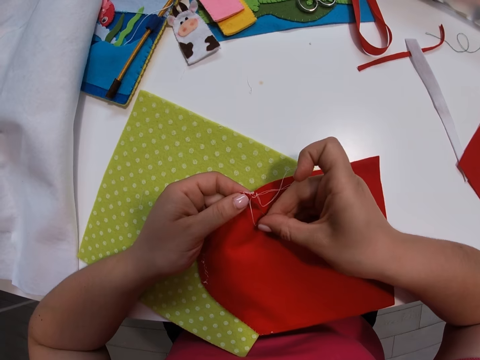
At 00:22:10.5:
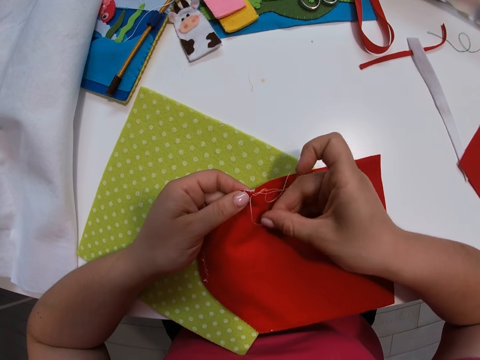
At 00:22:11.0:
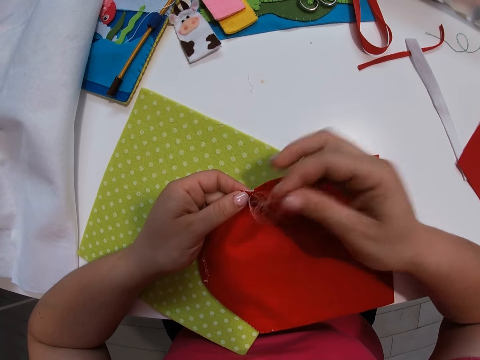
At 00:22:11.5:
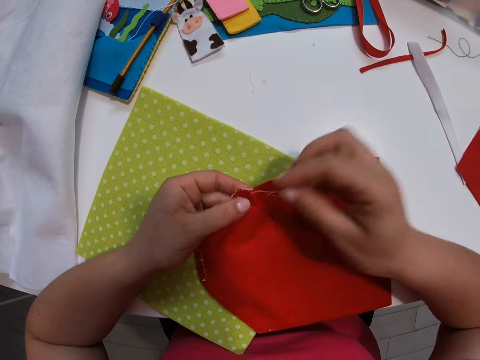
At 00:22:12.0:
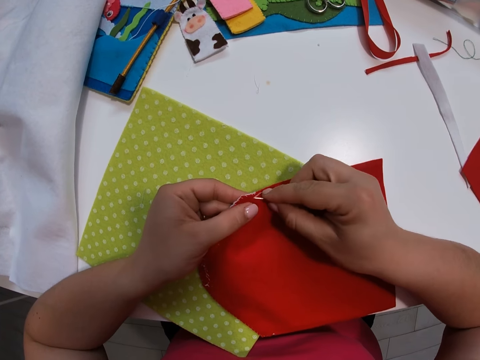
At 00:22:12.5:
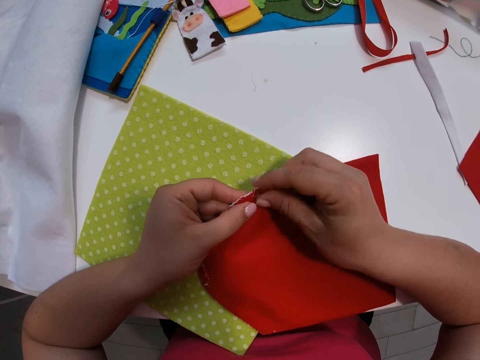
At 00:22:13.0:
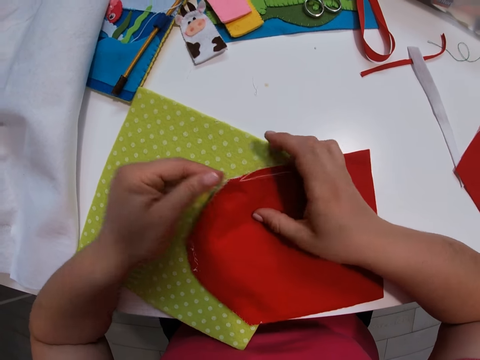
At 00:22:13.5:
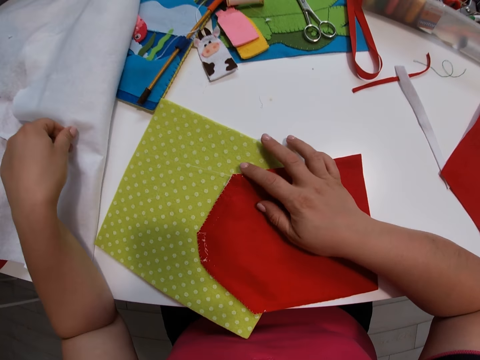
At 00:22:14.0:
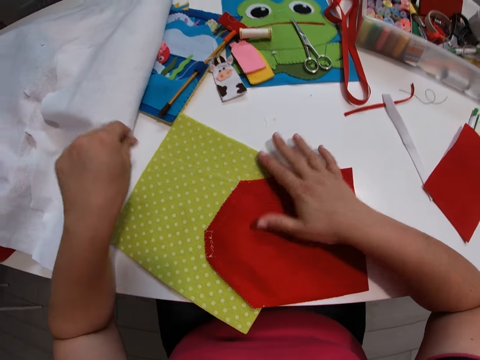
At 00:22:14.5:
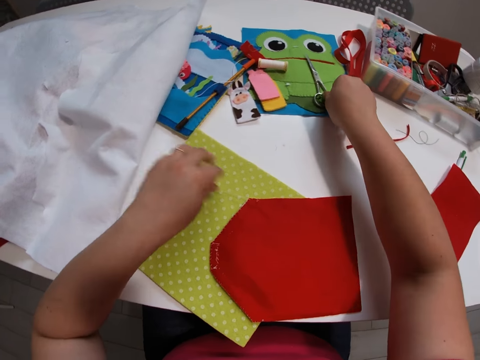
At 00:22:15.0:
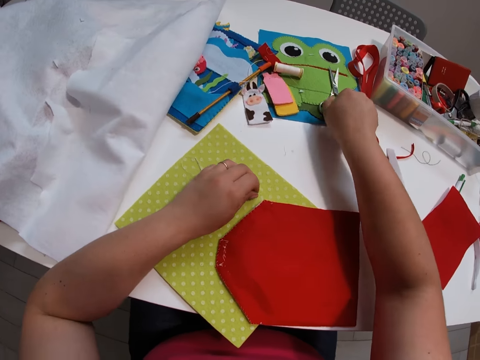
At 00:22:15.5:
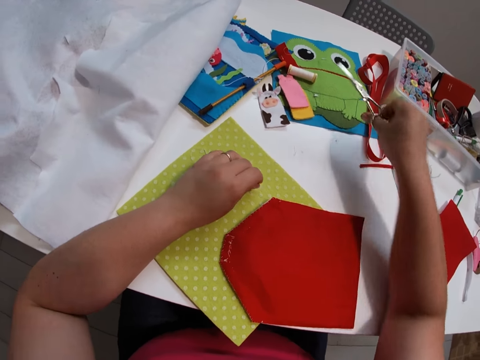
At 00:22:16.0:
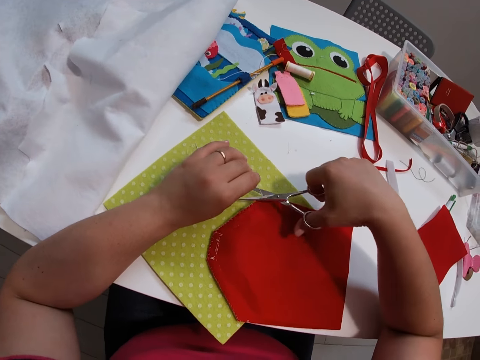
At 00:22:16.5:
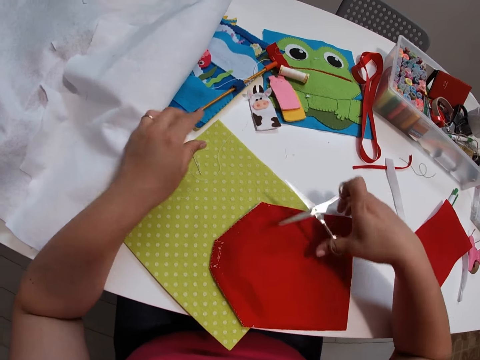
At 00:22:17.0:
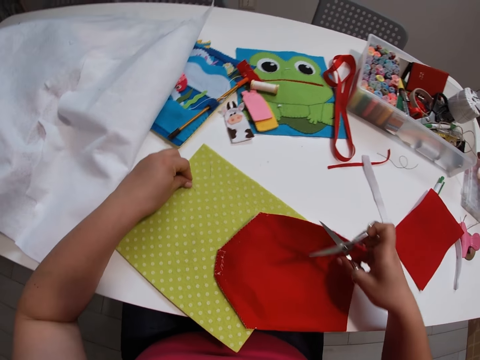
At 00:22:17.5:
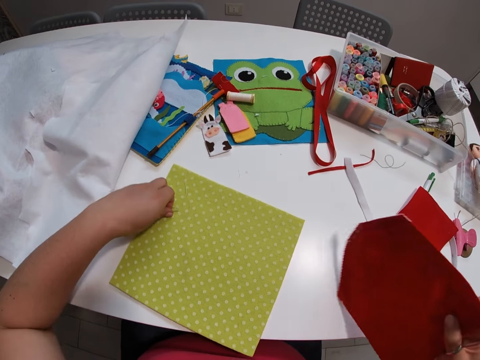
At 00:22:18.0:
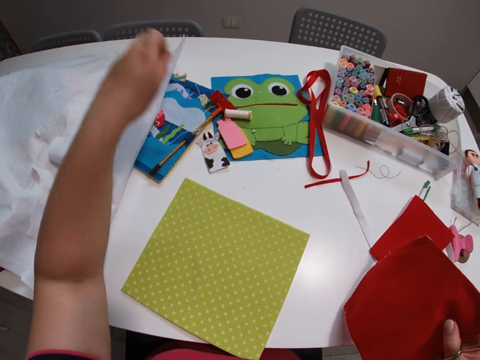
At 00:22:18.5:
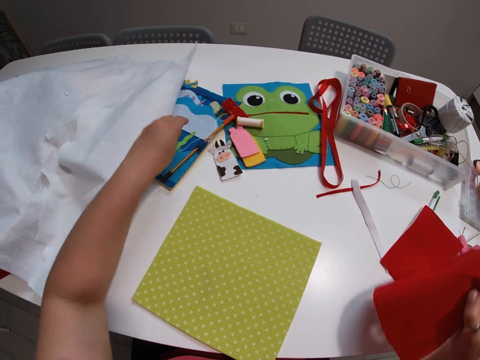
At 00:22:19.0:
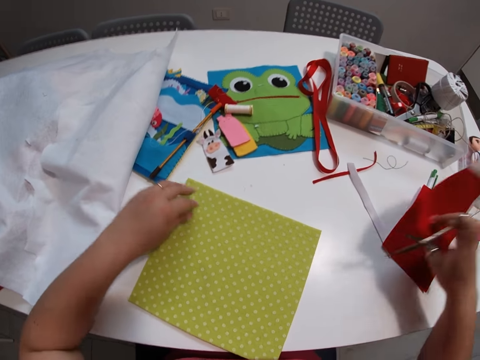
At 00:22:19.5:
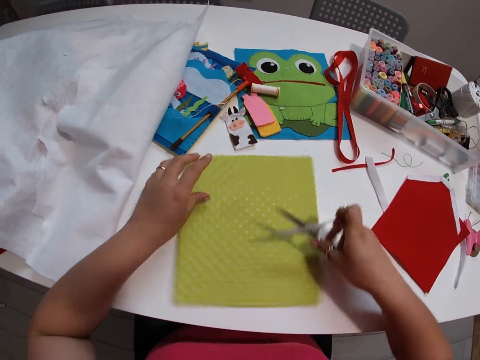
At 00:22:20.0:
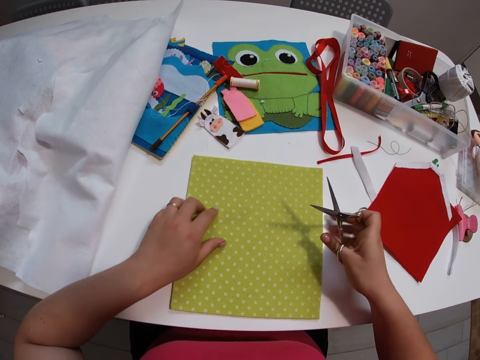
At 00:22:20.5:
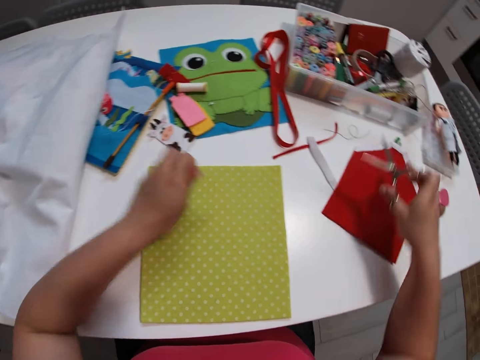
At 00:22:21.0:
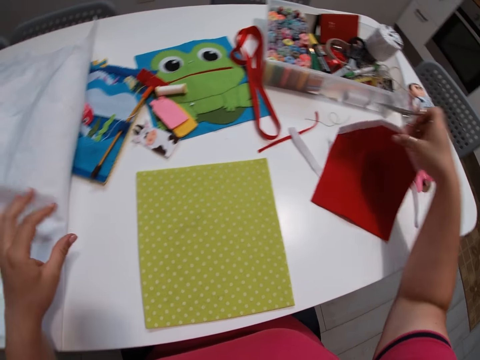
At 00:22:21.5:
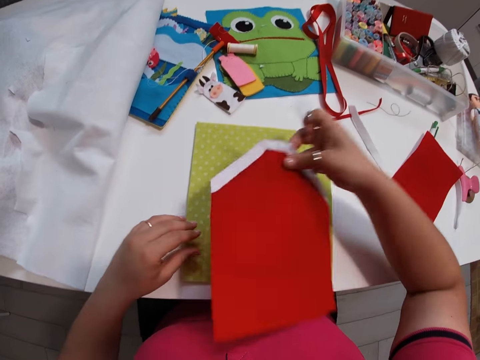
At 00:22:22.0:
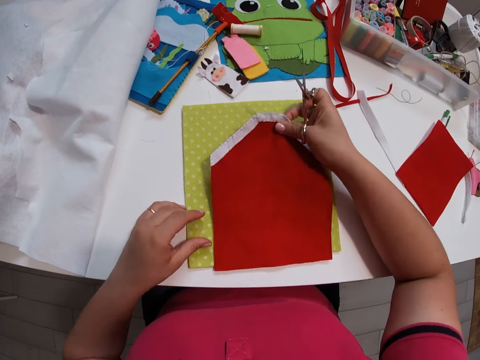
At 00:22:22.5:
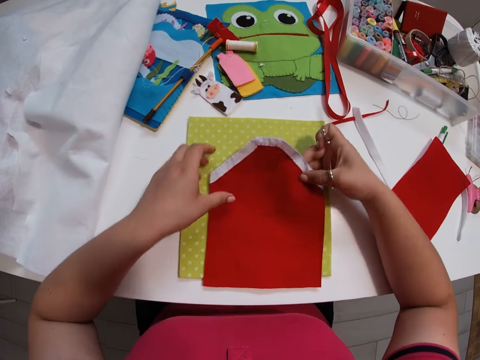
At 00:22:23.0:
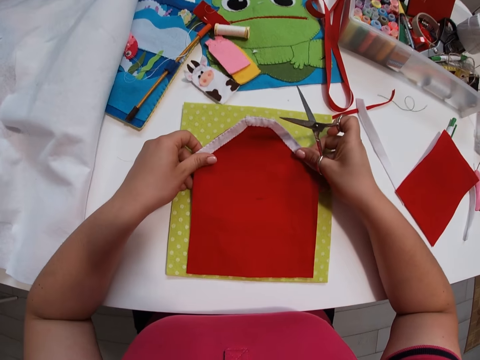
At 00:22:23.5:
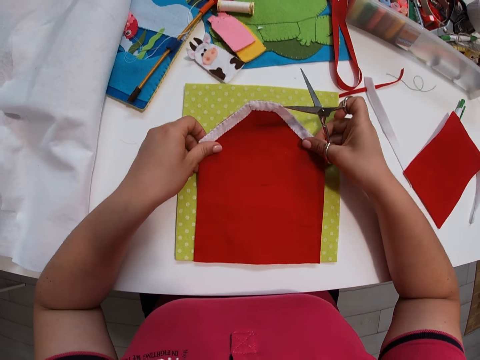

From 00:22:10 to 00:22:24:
The camera wearer puts the needle on the big white fabric. She moves the needle to the cutting mat. She picks the scissors from the table with her right hand. She holds the string. She cuts the thread with the scissors. She moves the small red fabric from the cutting mat to another position on the table. She puts the string aside. She takes the cloth. She picks the needle from the cutting mat with her left hand. She puts the needle on another fabric. She puts the cloth on the table. She turns the cutting mat in the clockwise direction. She rotates the cloth. She throws dirt away. She moves the small red fabric to the cutting mat. She takes the cloth. She sets the small red fabric on the cutting mat.

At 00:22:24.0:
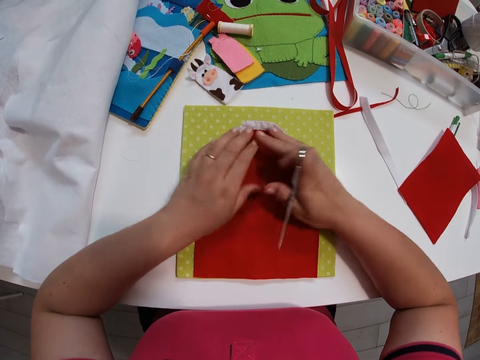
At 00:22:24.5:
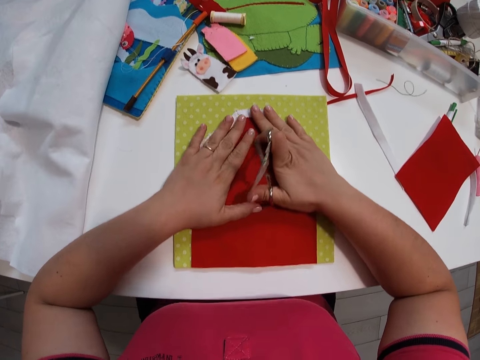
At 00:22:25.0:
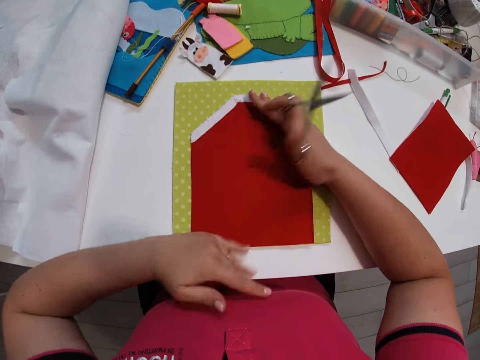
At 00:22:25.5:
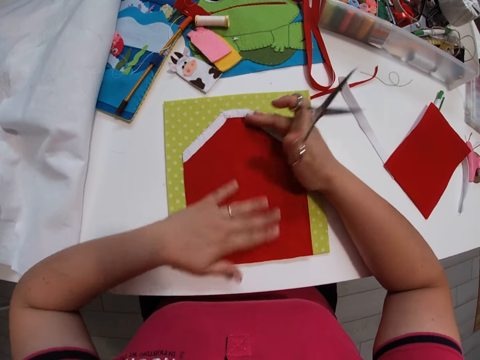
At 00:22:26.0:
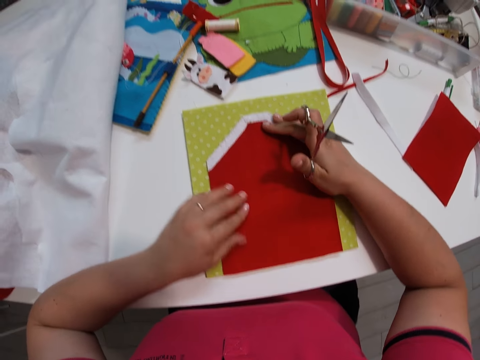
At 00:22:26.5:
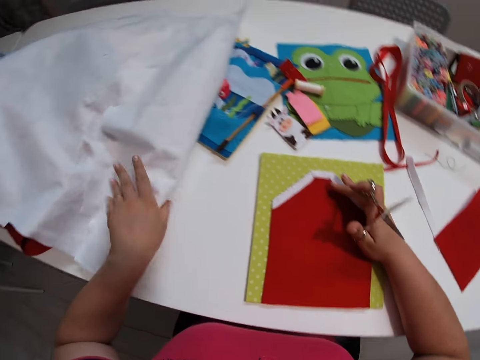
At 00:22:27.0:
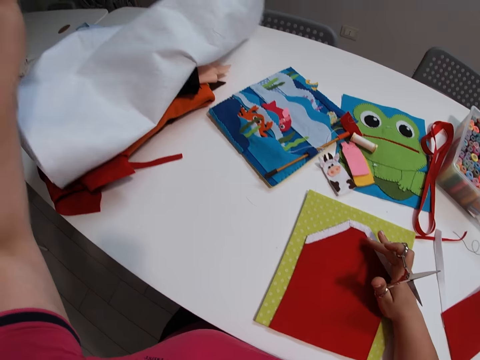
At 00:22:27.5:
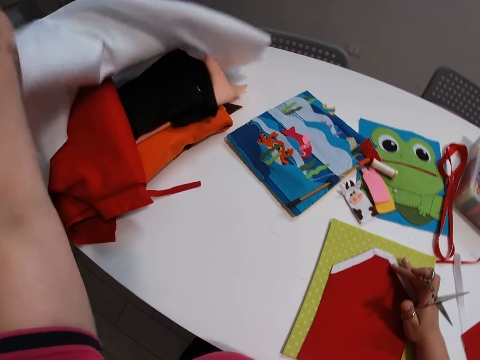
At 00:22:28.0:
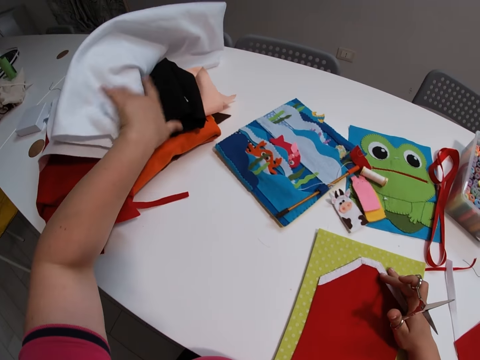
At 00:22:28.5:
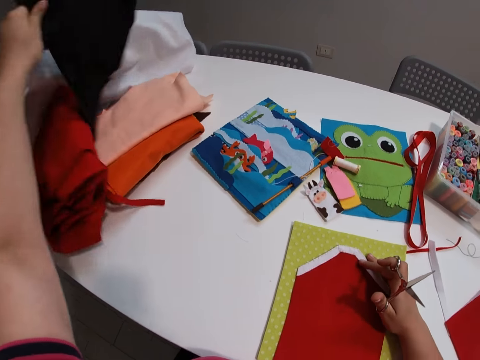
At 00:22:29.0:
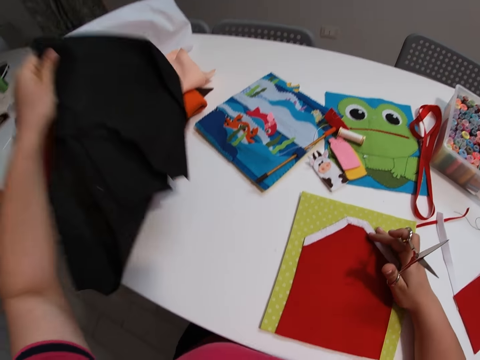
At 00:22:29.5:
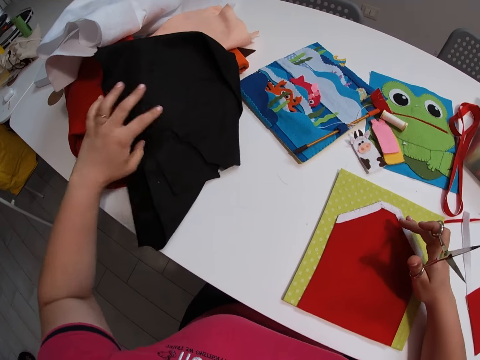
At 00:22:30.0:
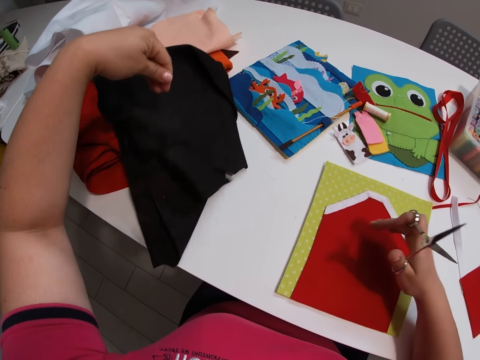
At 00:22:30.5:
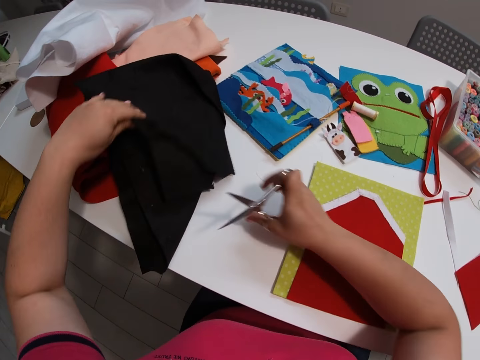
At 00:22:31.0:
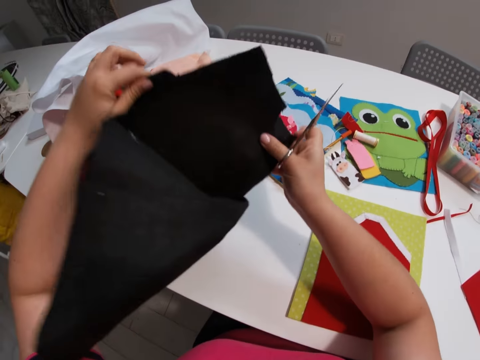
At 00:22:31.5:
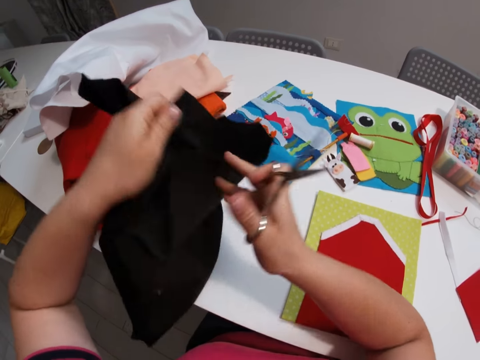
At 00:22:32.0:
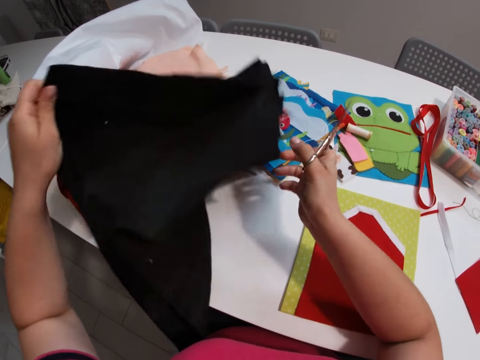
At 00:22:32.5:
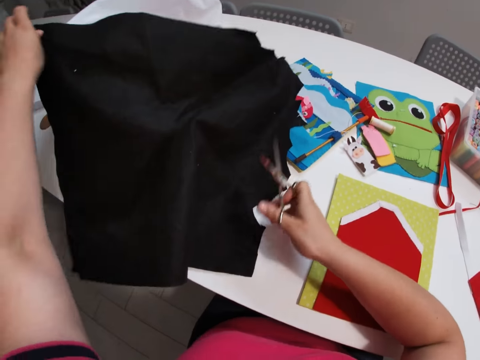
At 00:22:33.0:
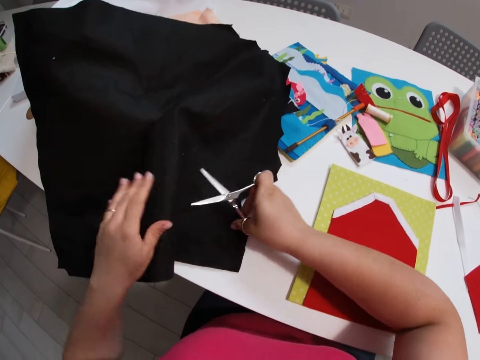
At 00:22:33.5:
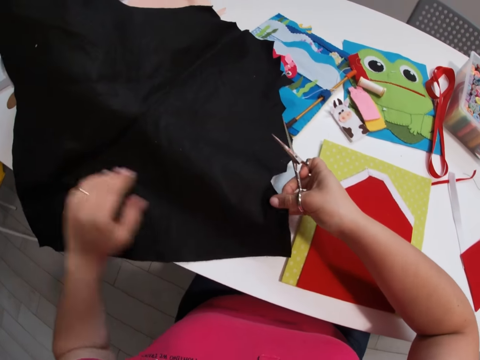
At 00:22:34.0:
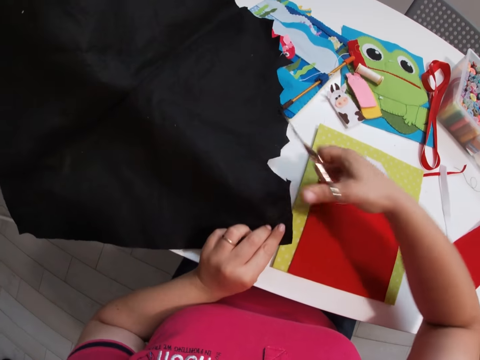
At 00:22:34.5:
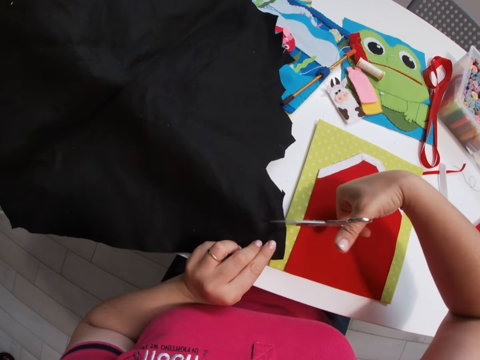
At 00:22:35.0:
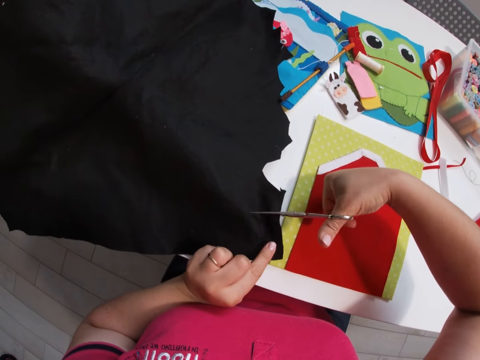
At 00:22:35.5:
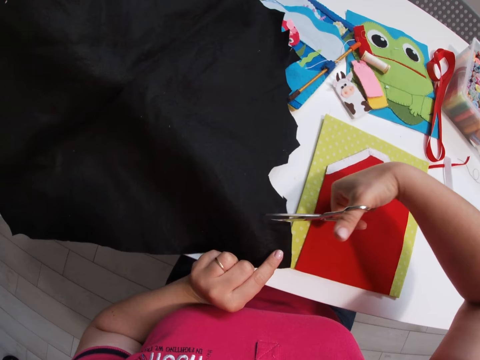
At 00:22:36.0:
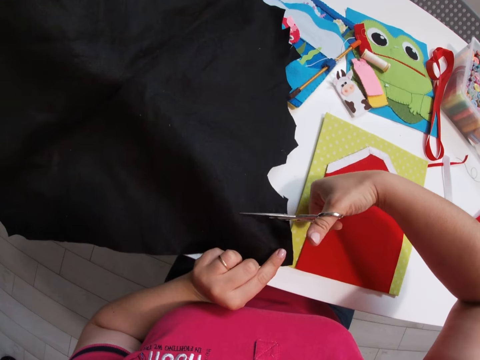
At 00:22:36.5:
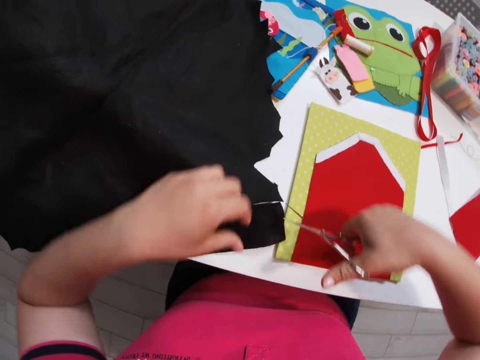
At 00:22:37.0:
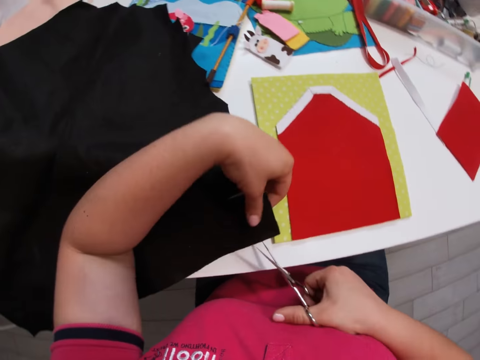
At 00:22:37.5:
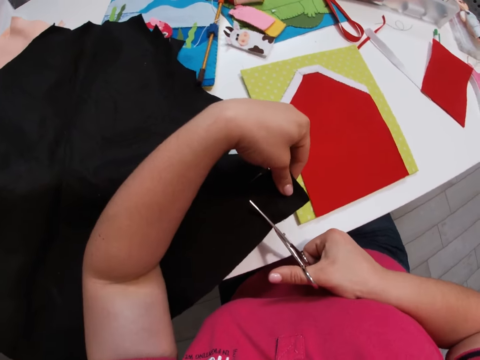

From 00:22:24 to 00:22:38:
The camera wearer touches the cloth. She wipes the cloth. She lifts the big white fabric on the table with her left hand. She picks a big black fabric from the stack of fabrics. She unfolds the big black fabric. She cuts part of the big black fabric with the scissors.
